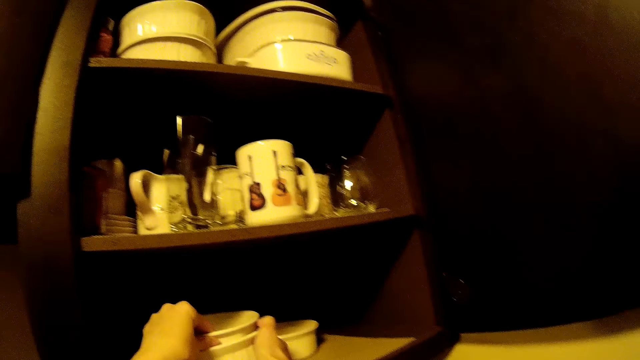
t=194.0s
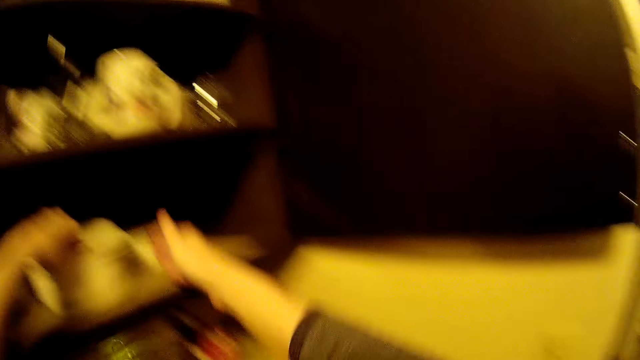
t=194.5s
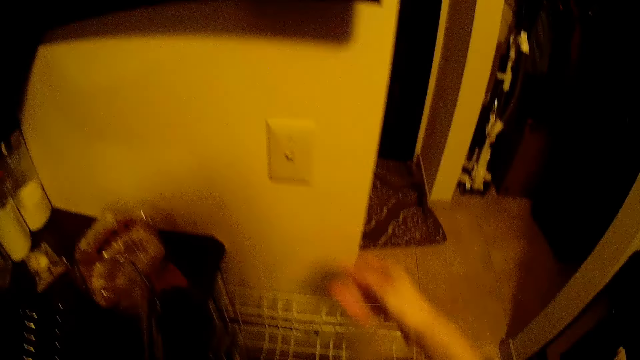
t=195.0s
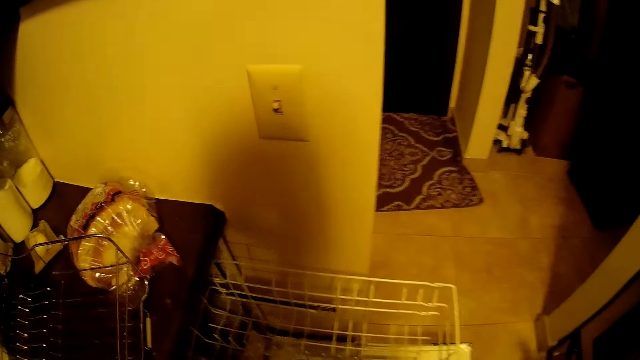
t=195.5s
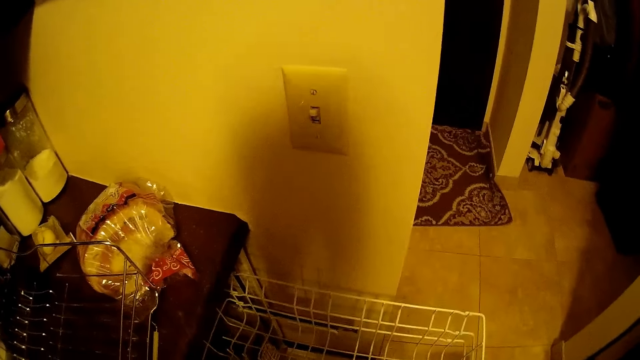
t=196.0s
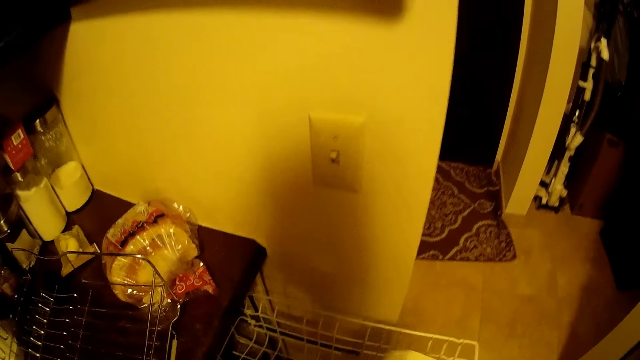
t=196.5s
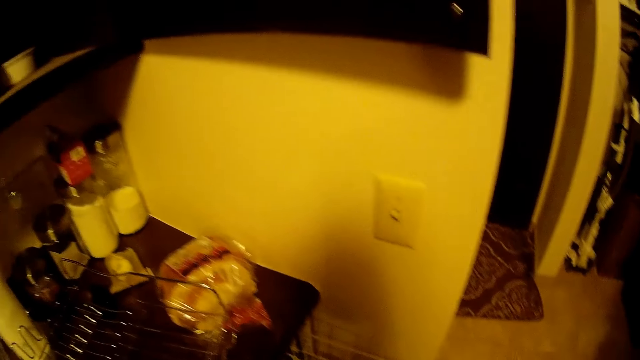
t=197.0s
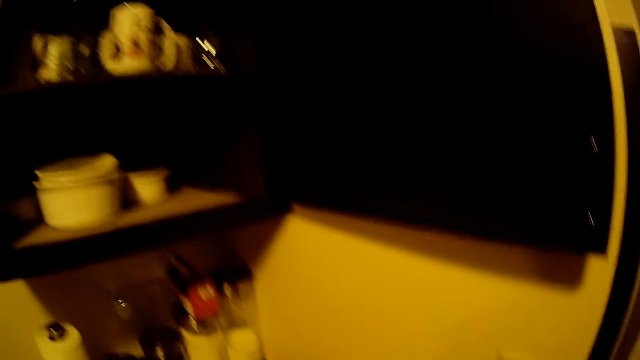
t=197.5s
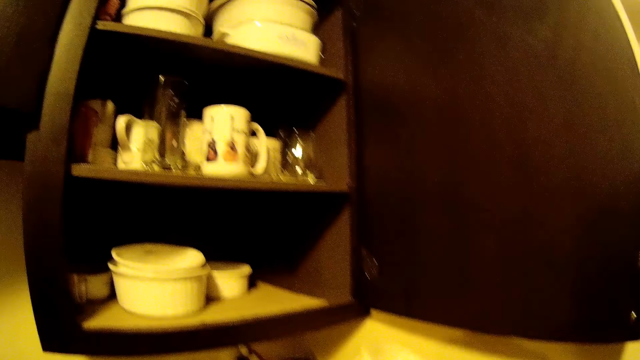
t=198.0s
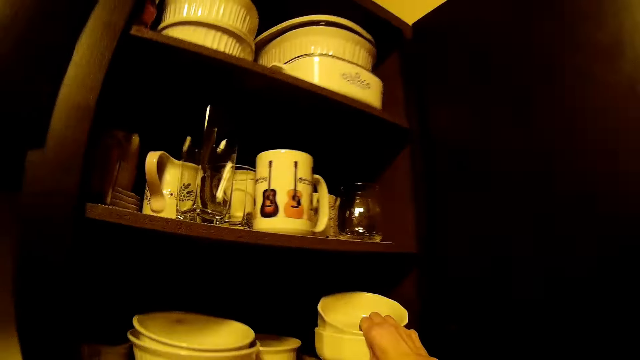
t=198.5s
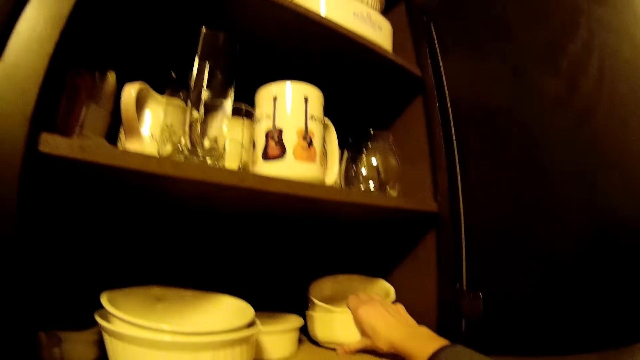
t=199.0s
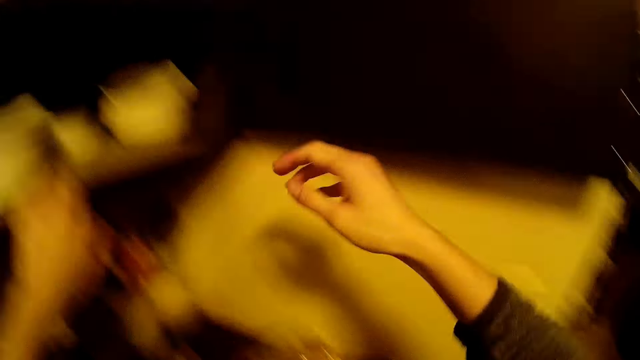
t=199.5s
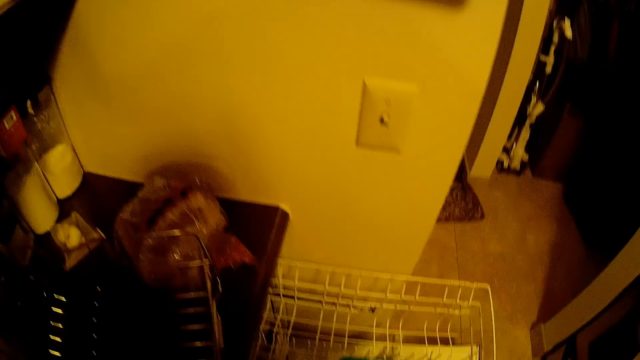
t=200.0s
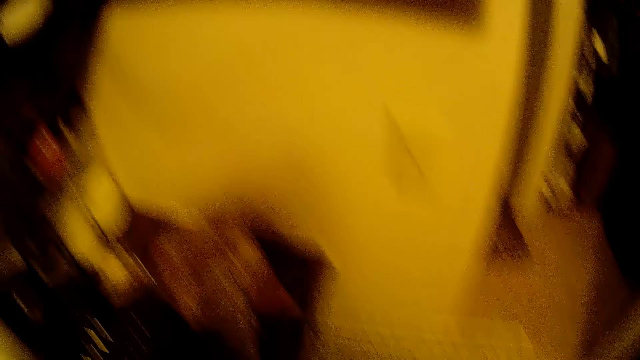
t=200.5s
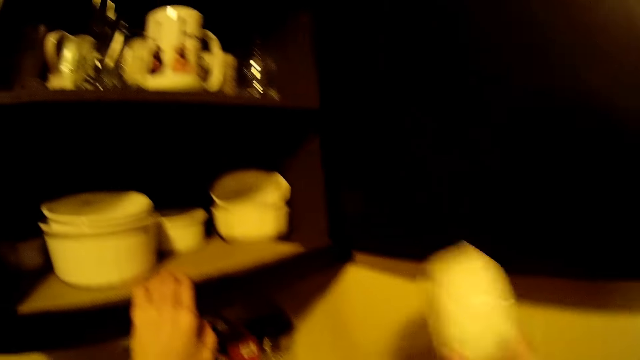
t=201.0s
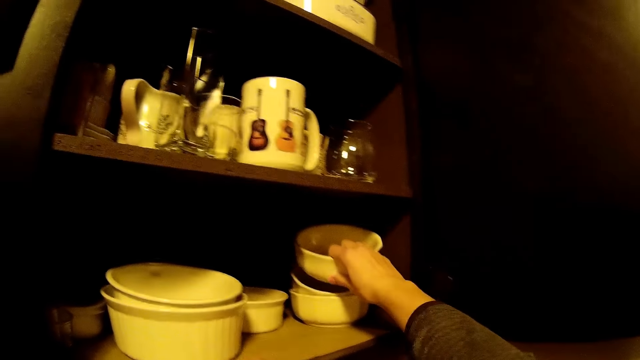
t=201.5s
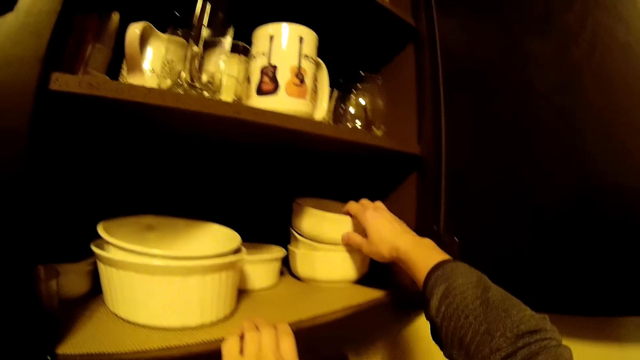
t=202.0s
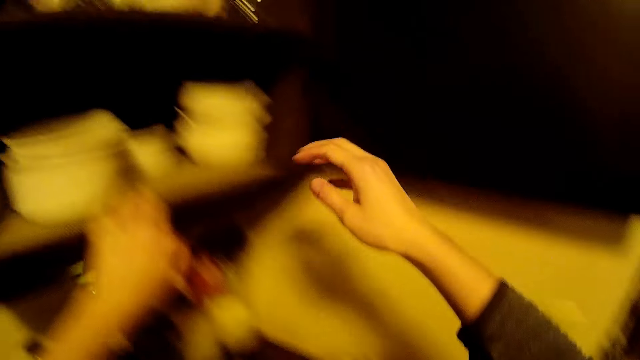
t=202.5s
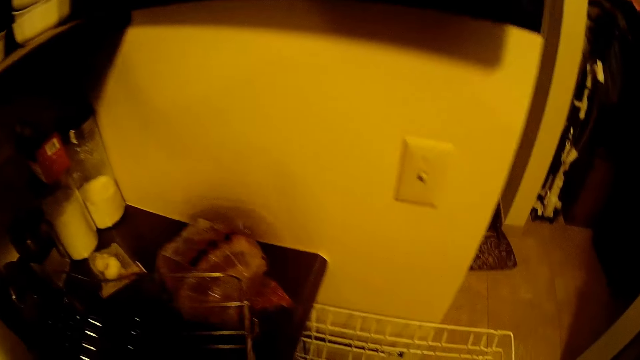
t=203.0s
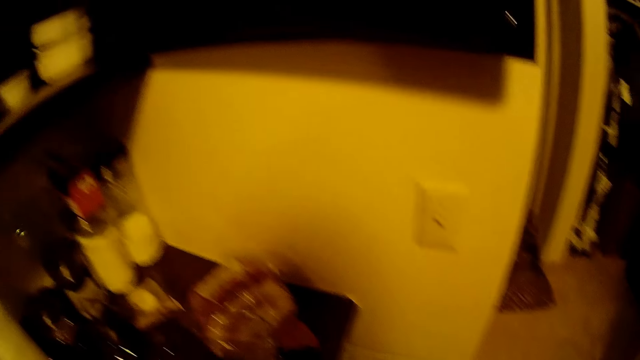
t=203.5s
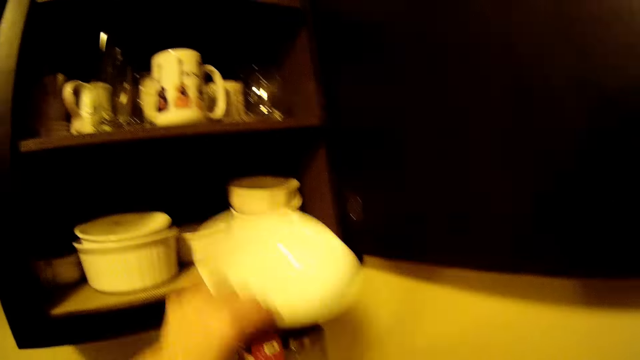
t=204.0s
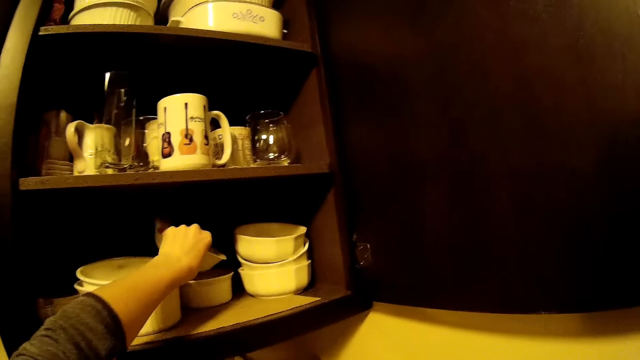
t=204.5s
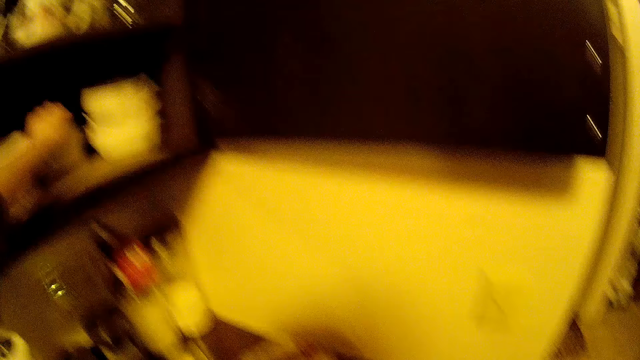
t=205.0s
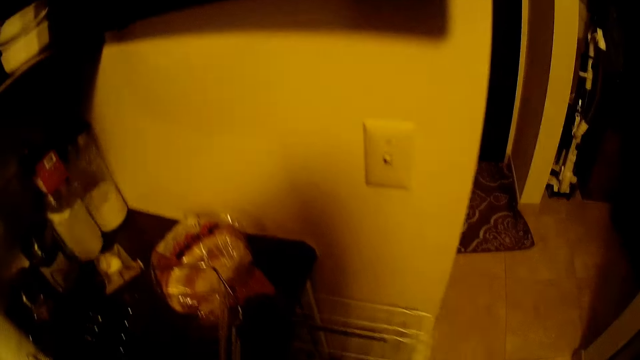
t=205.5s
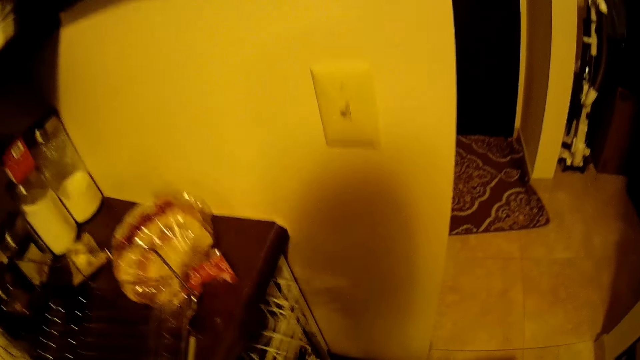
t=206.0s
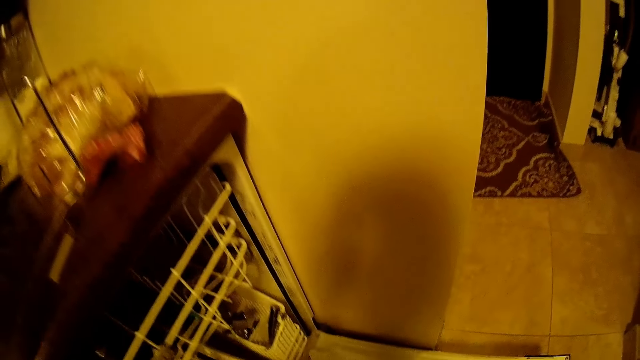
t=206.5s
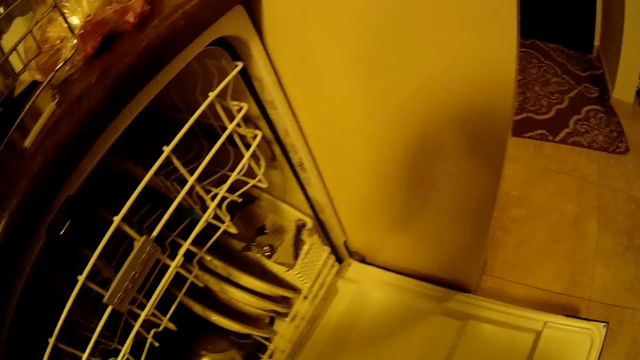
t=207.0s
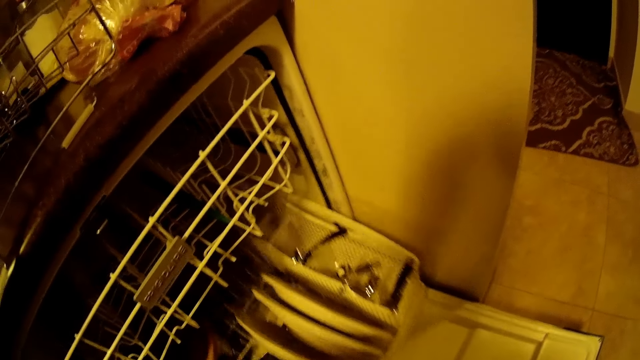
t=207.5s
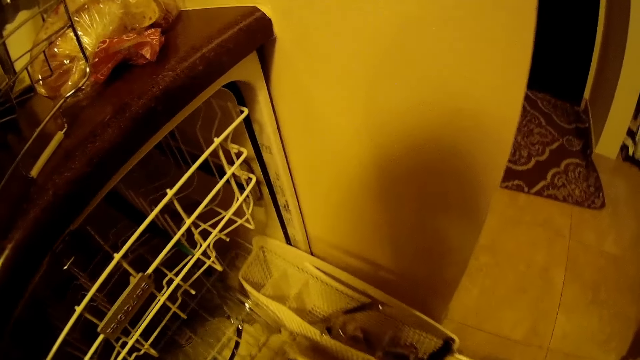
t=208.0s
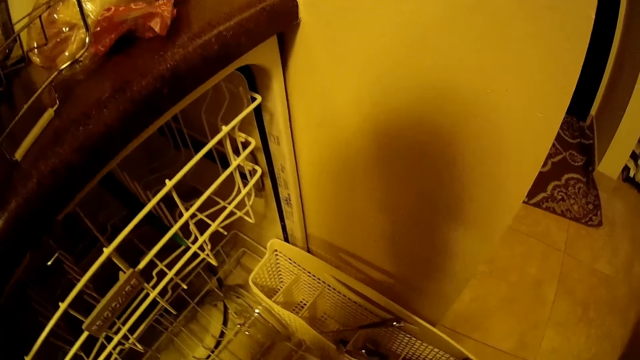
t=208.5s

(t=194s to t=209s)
The camera wearer places a set of bowls with his left hand in the kitchen cabinet shelves. He picks the bowls from the dishwasher. He places the set of bowls with his left hand in the kitchen cabinet shelves again. He picks a bowl from the dishwasher. He places the bowl on the set of bowls in the kitchen cabinet. He picks a bowl from the dishwasher. He places the bowl in the cabinet shelf with his left hand. He closes the drawer's shelf with his right hand. He pulls out a shelf in the dishwasher with his right hand.

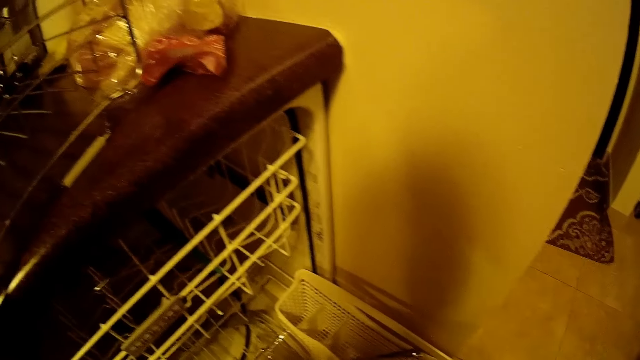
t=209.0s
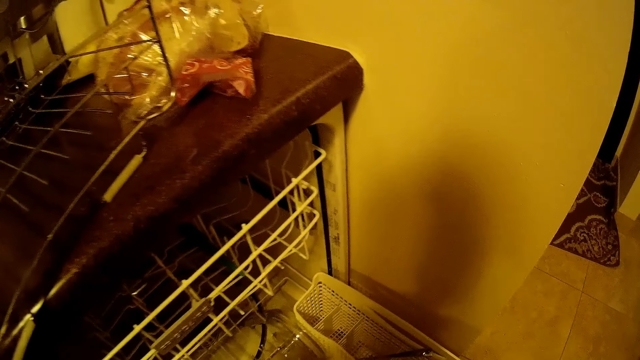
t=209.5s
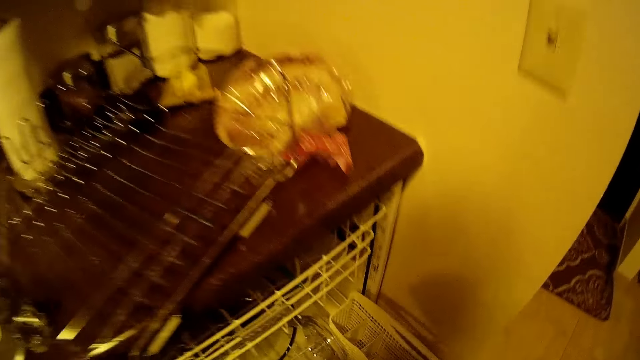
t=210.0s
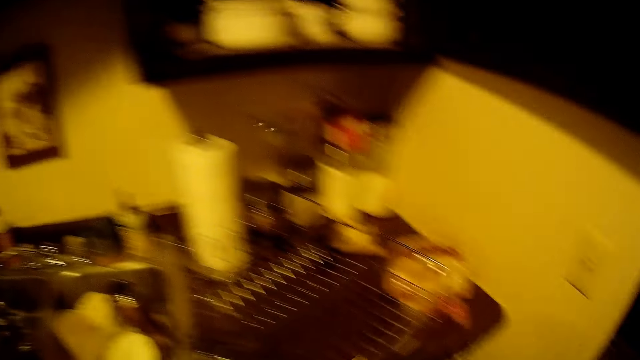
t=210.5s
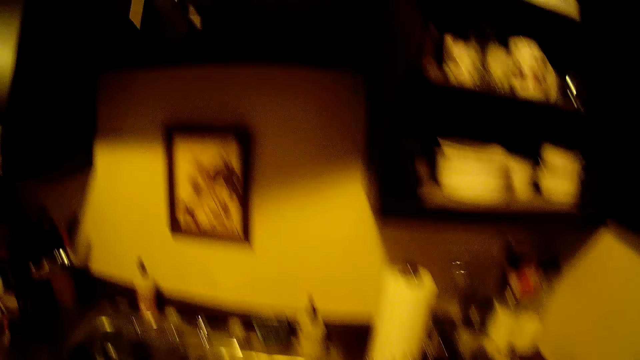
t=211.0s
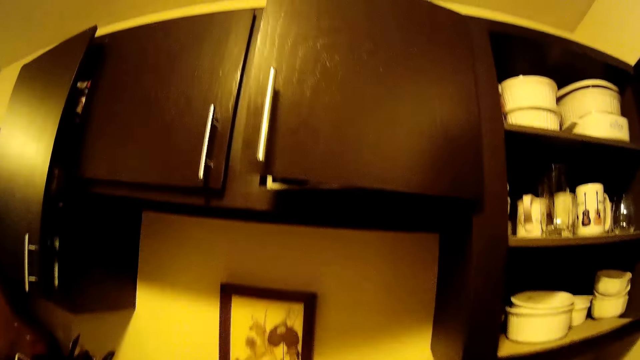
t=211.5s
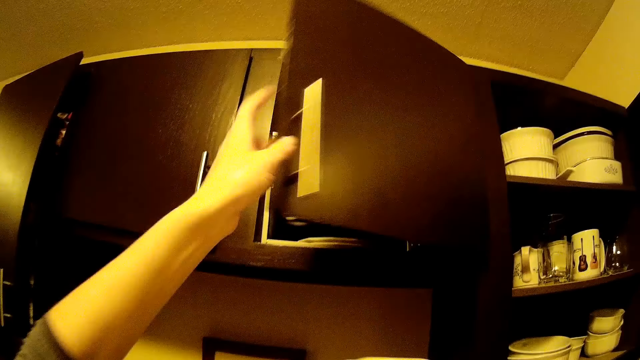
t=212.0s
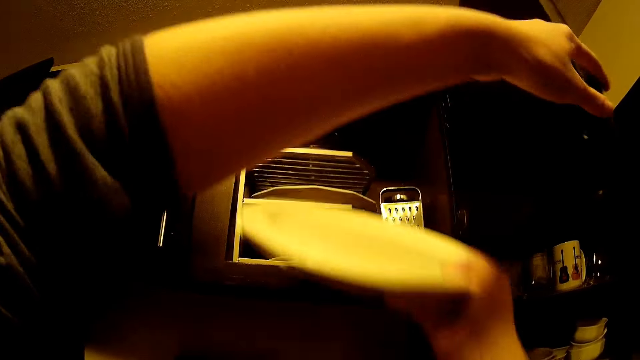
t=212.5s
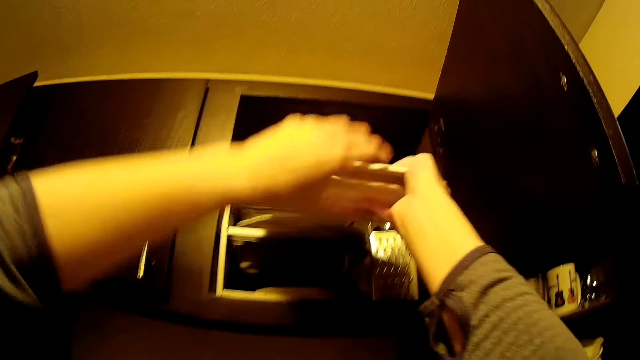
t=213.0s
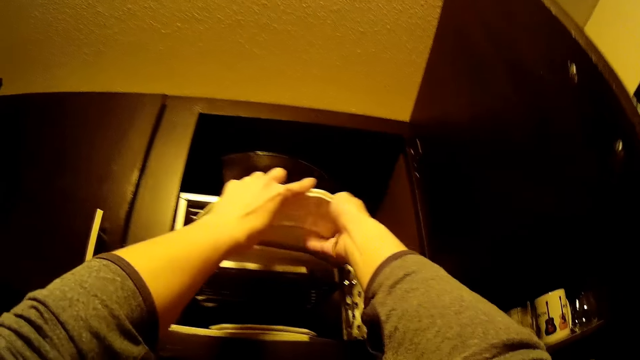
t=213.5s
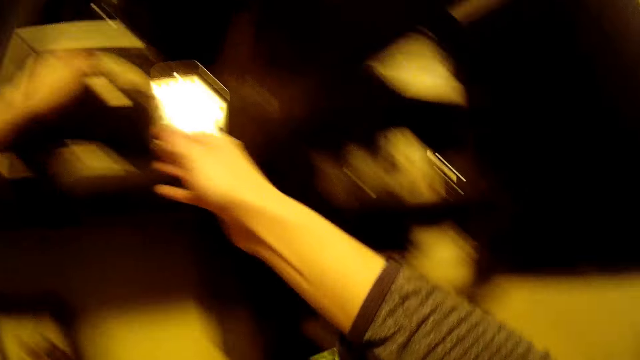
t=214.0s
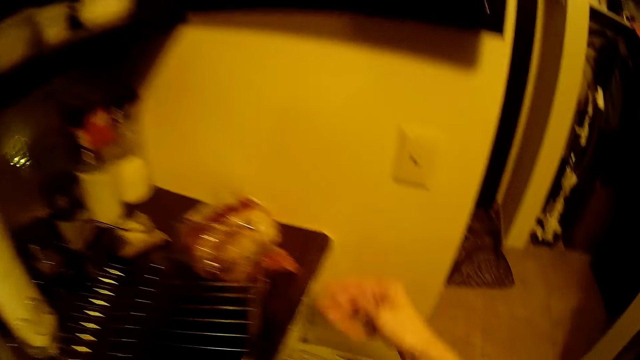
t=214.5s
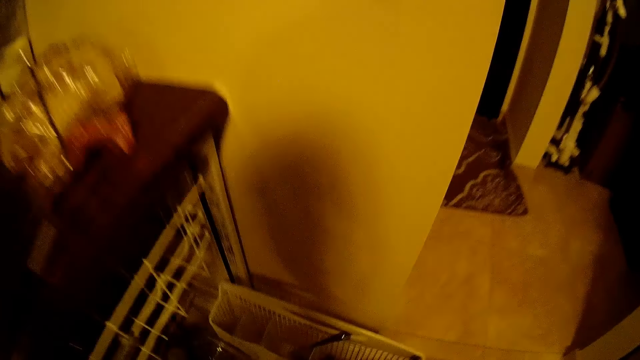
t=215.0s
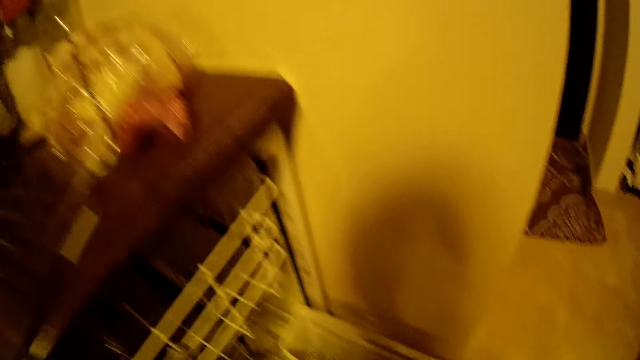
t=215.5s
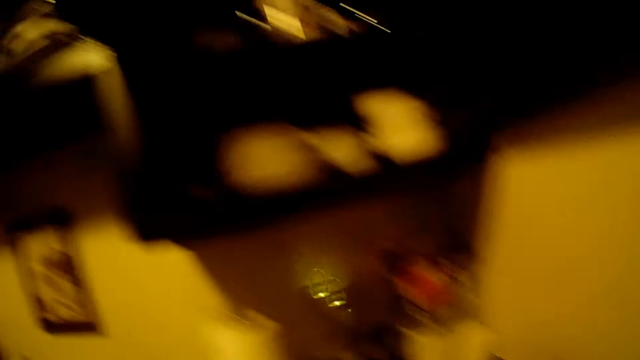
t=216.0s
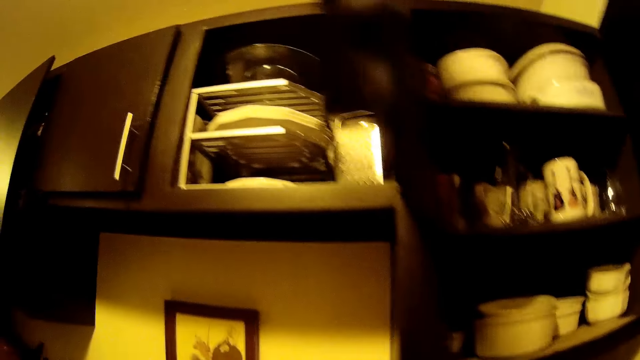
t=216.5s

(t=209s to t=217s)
The camera wearer opens a kitchen cabinet with his left hand. He carries a plate in his right hand. He puts the plates in the cabinet. He places a bowl in the kitchen cabinet with both hands. He picks plates from the dishwasher.
